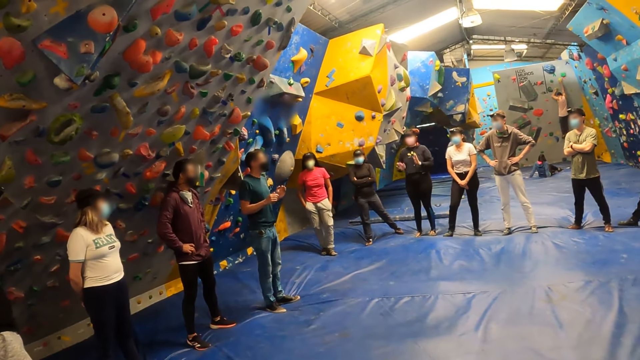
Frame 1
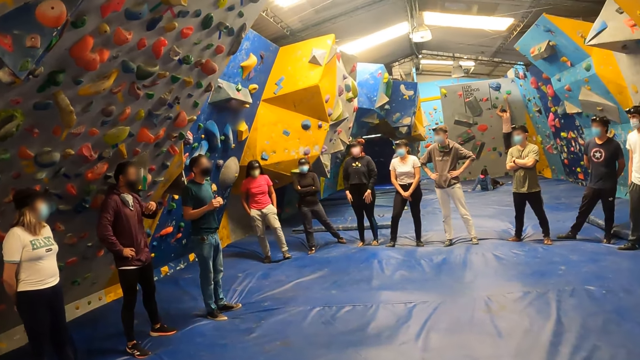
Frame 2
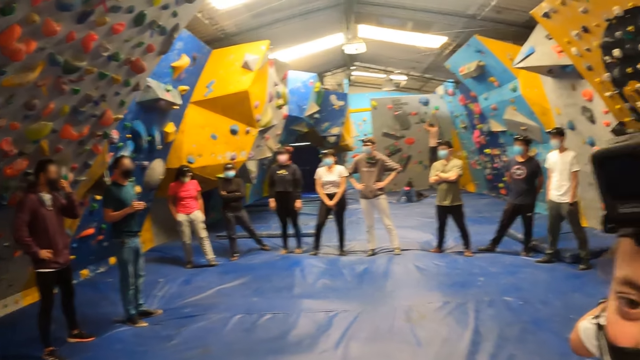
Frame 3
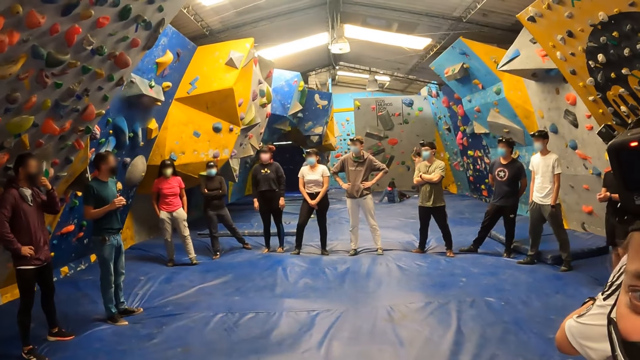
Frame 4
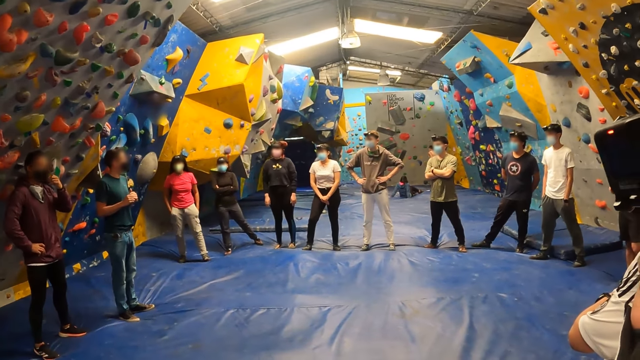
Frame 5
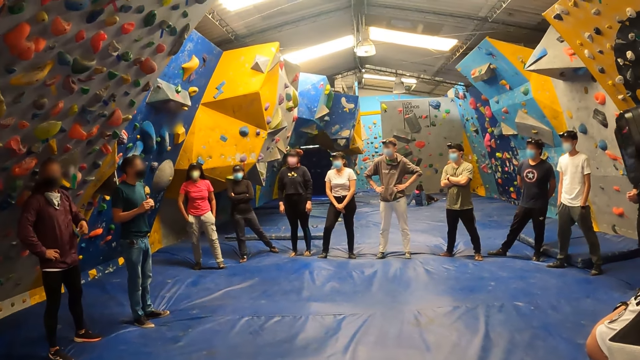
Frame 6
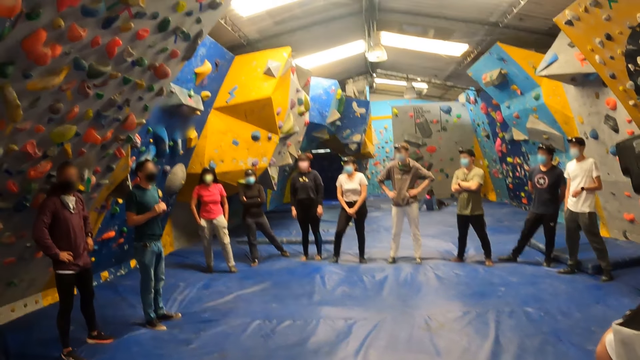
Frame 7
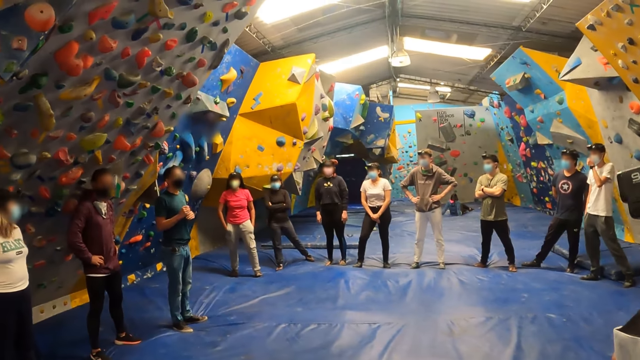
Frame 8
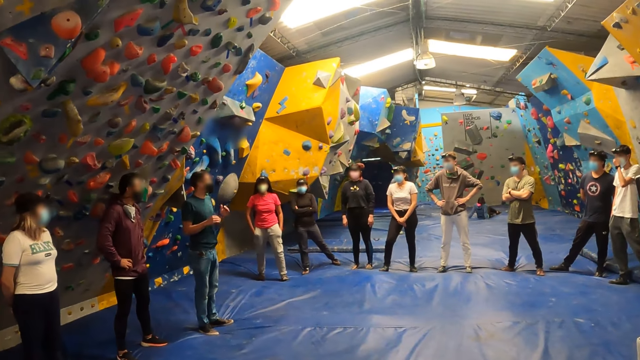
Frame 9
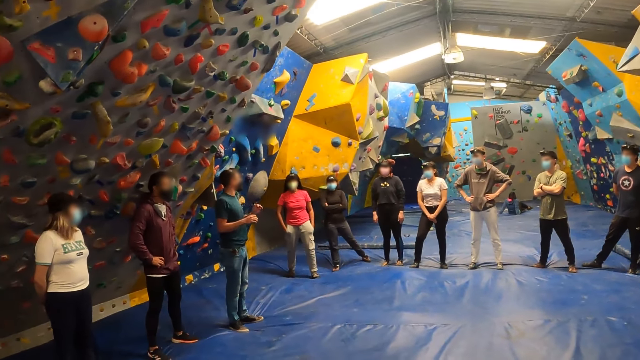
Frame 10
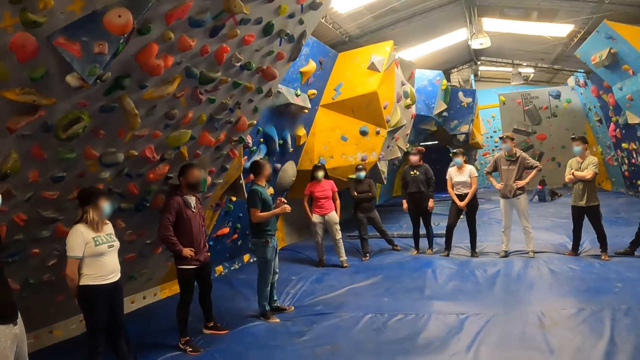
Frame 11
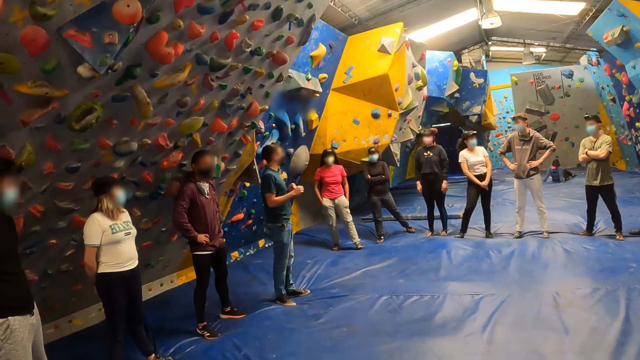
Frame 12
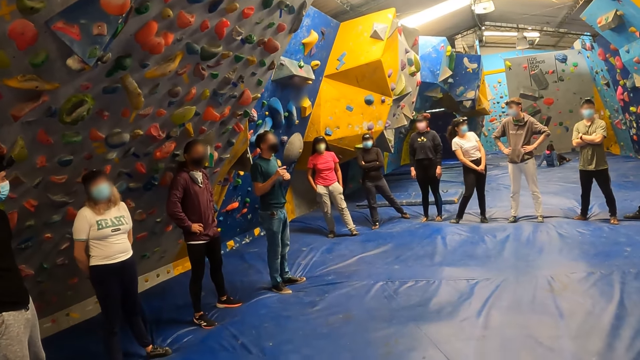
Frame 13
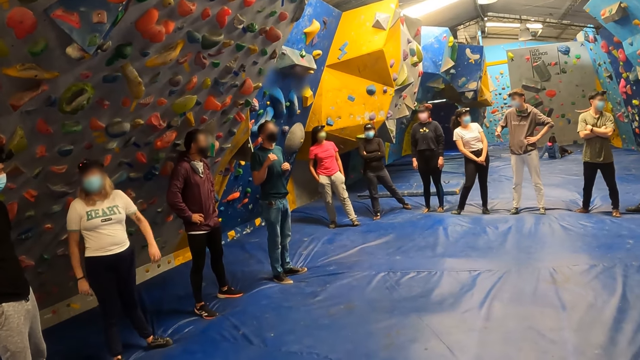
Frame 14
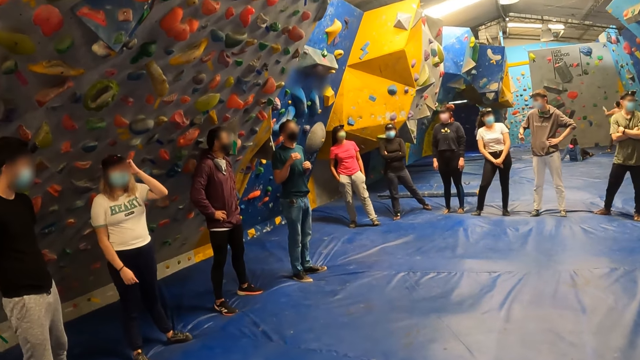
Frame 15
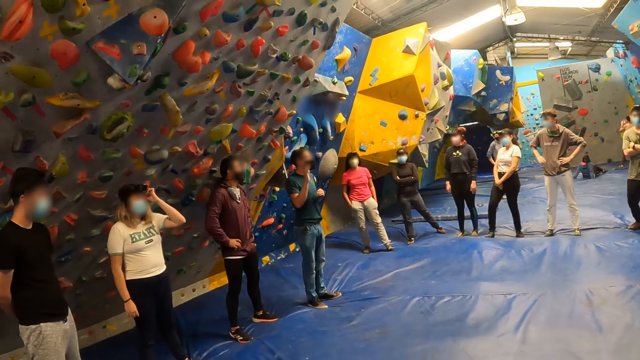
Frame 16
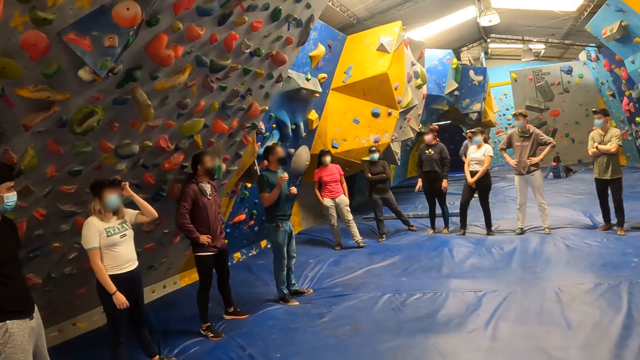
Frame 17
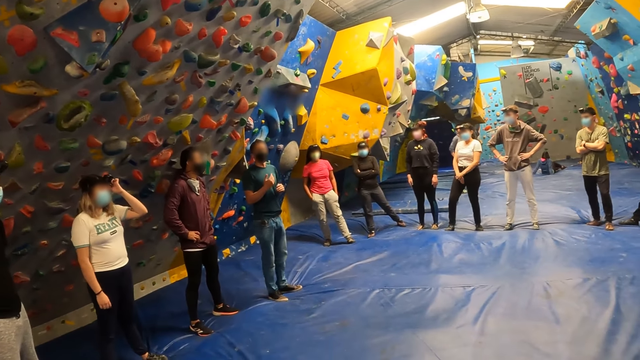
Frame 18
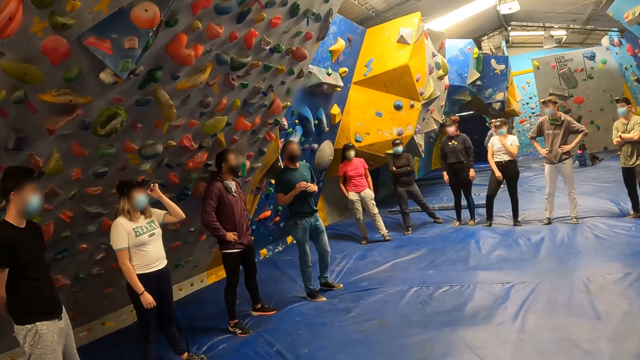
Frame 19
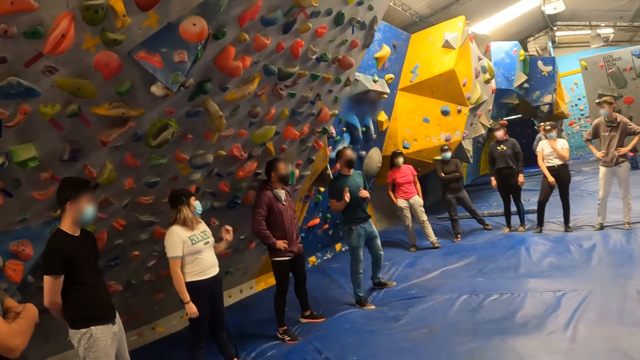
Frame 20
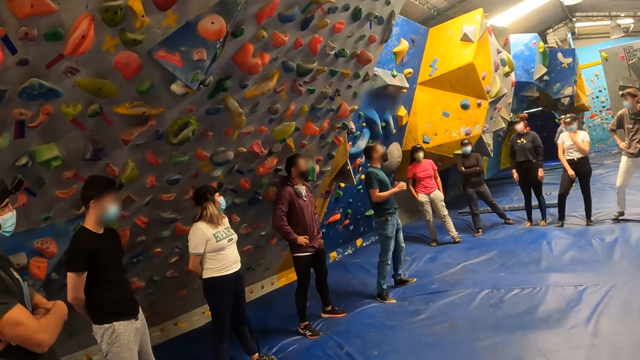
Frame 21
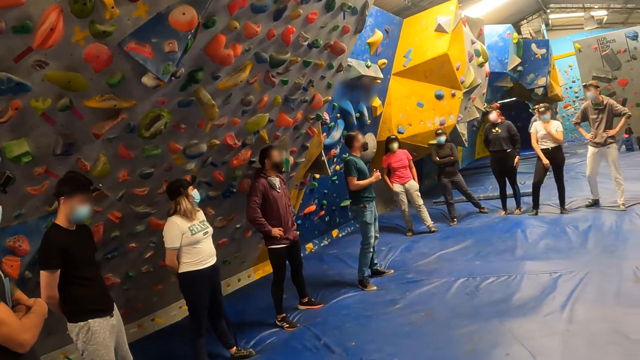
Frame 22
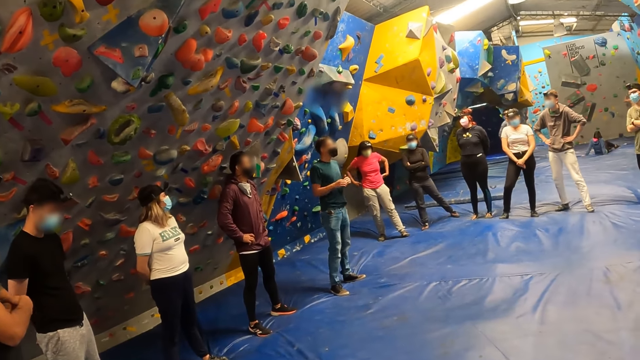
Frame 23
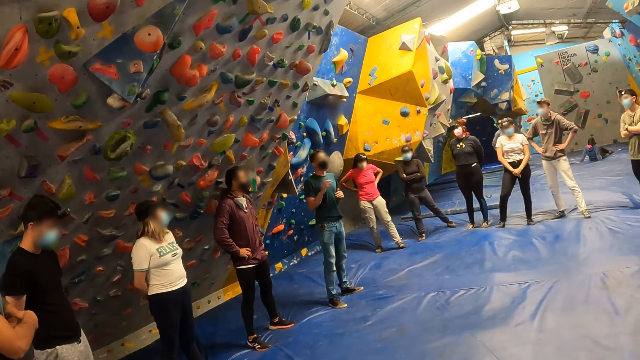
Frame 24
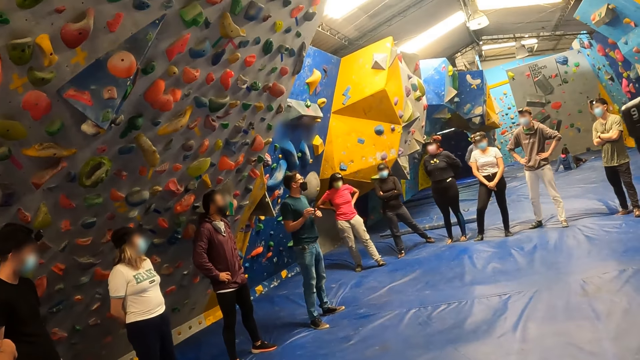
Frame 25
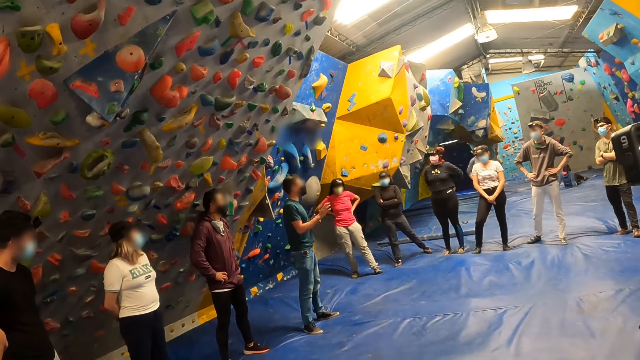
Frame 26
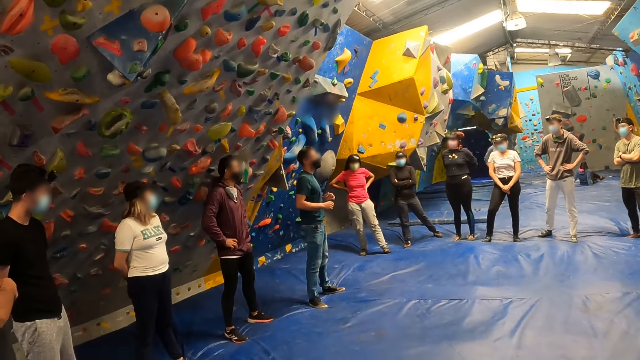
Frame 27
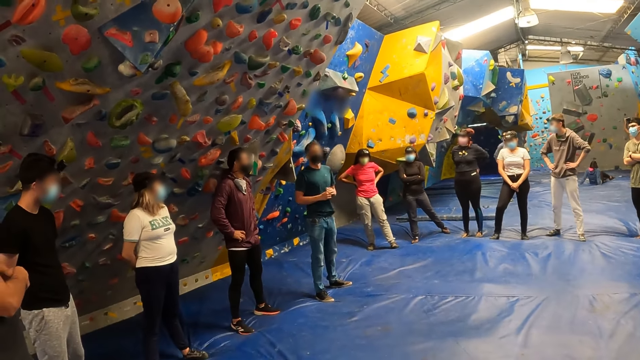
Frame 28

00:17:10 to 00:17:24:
A lady moves her hands. A man holds his mask. Another lady adjusts the camera wearer's camera. Another man puts his hands in his pocket. A third man puts his hands on his back. The first man puts his hand on his waist. The second man touches his mask. A fourth man moves his hands. A third lady slants. A fourth lady adjusts her camera. A fifth man puts his legs together. The third lady touches her mask. A sixth man crosses his hands. A seventh man swings. A fifth lady holds her waist.

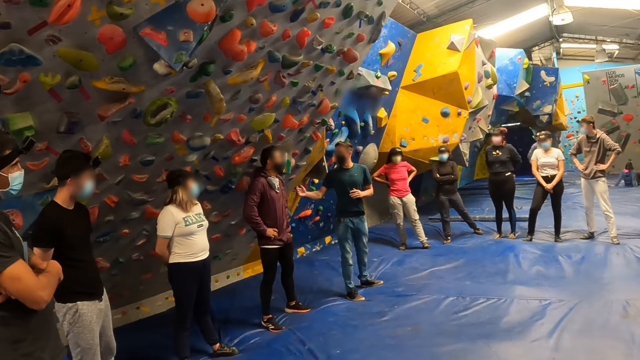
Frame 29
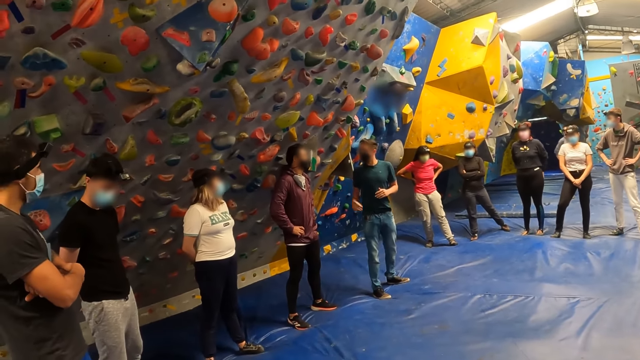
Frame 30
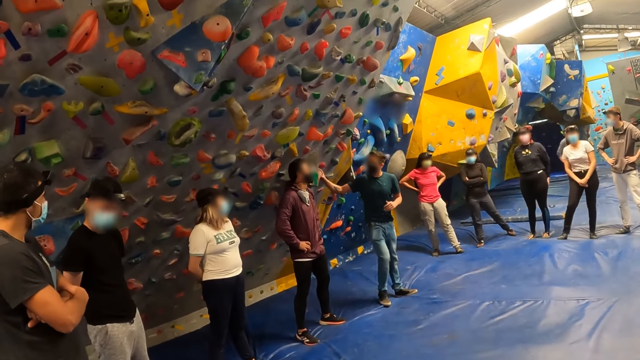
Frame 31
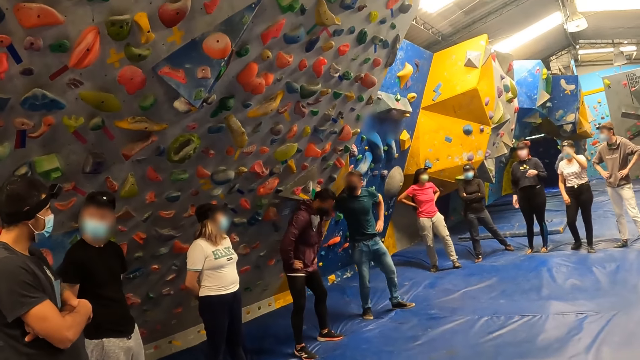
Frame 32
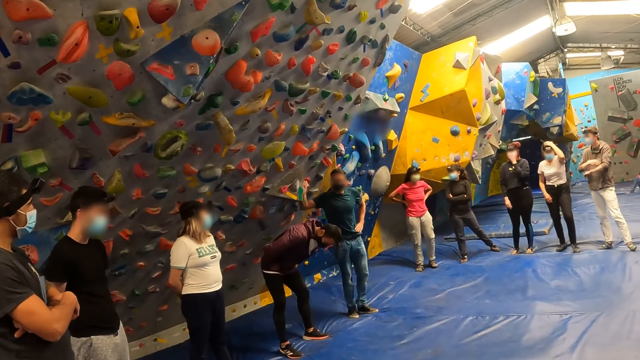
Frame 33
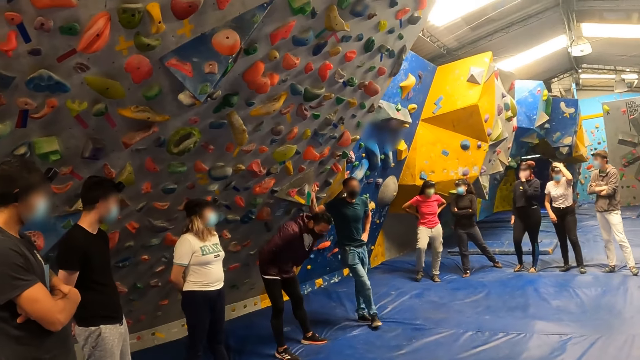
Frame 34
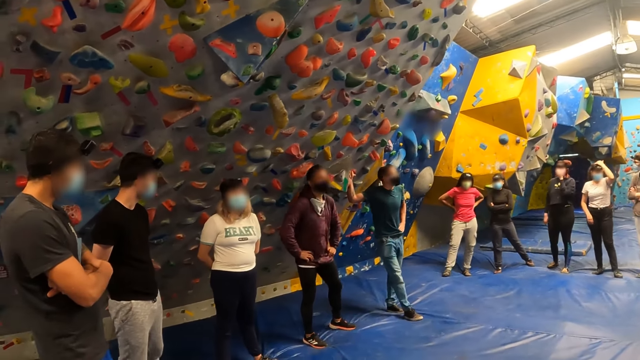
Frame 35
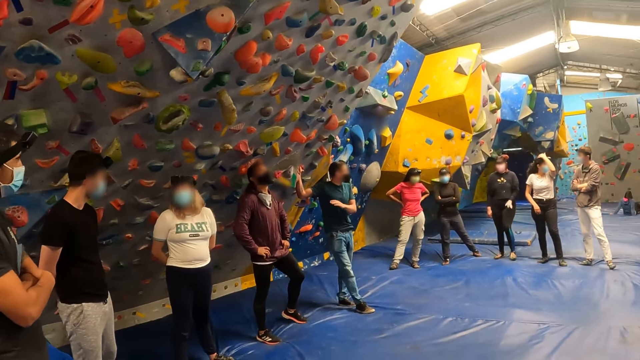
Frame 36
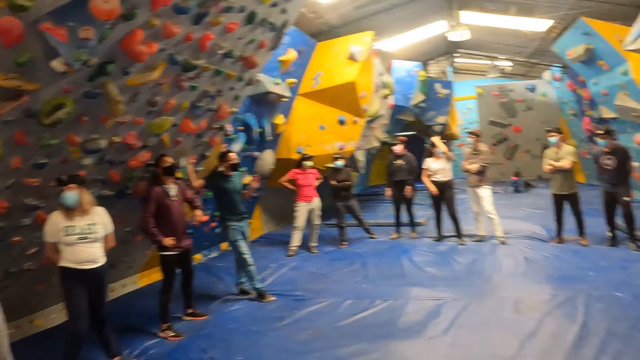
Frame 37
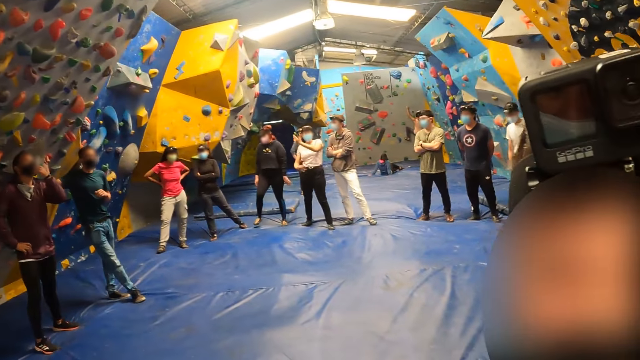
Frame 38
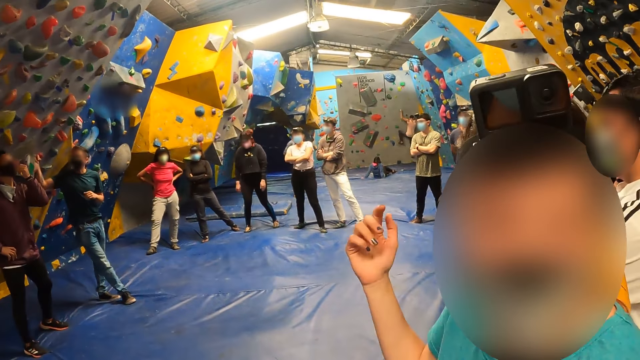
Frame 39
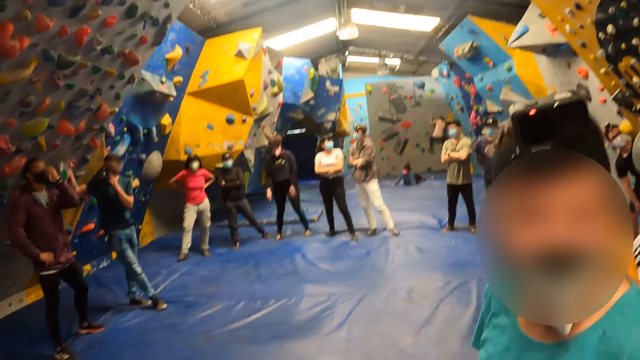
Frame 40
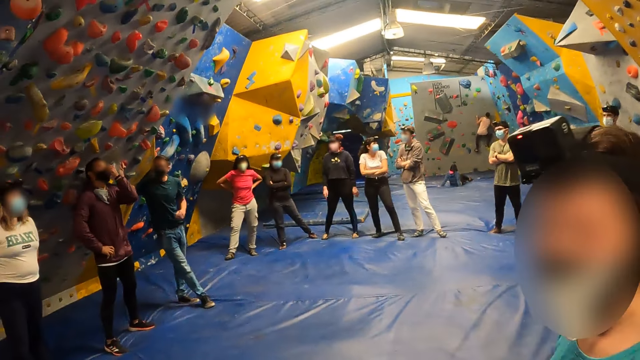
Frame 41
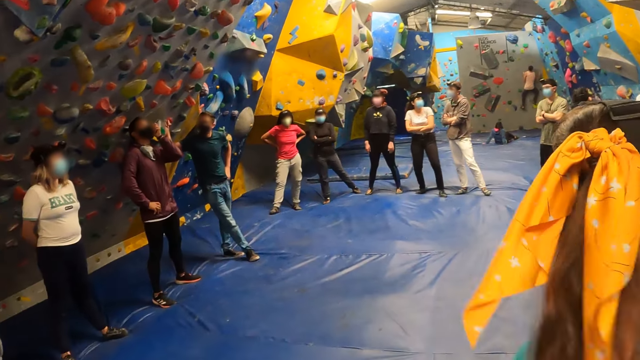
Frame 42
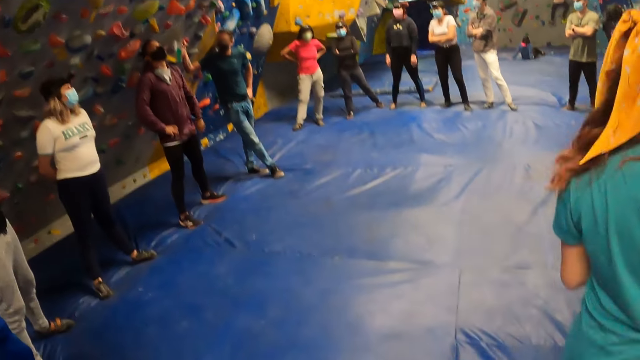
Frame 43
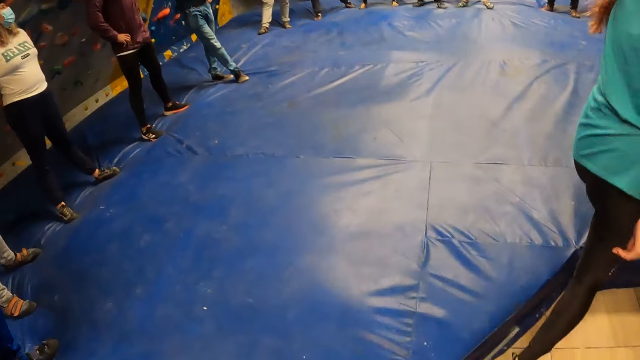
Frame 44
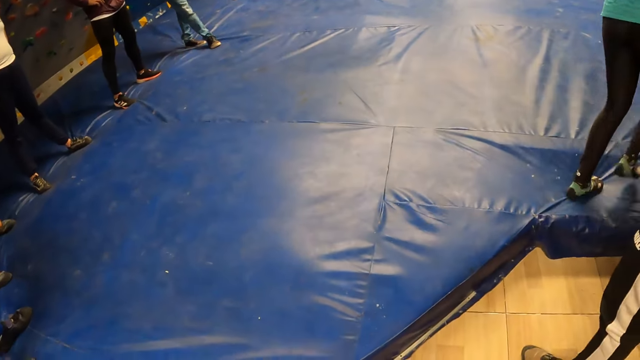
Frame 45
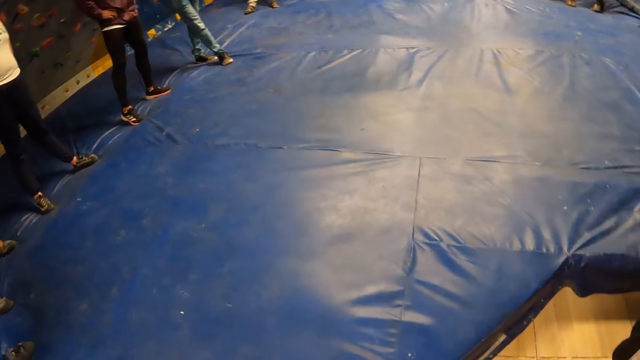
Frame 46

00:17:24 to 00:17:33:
A man crosses his hands. An instructor takes a bow. A lady puts her hand on her head. Another man leans on the wall. Another lady taps her foot down. A third man crosses his hands. The second man moves his foot forward. A third lady puts her hand on her leg. The instructor stands. The camera wearer interacts with a woman. A fourth lady moves her hand and walks around.
